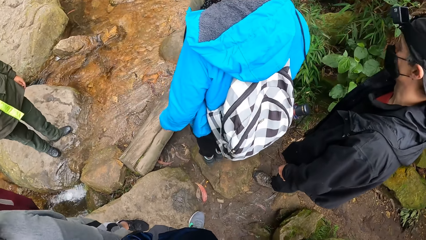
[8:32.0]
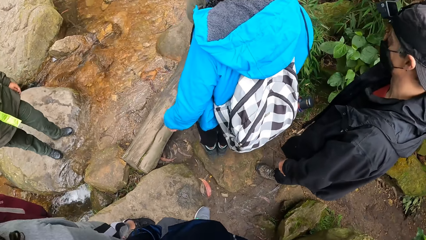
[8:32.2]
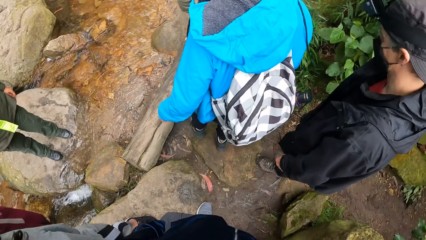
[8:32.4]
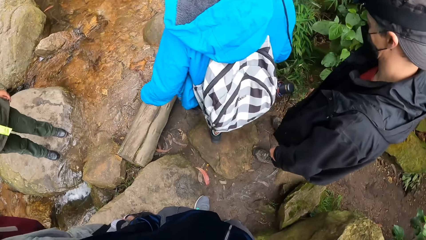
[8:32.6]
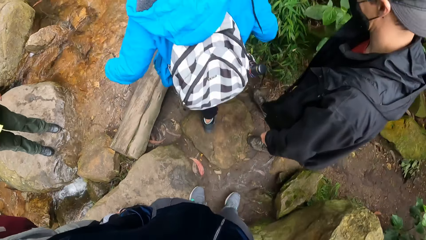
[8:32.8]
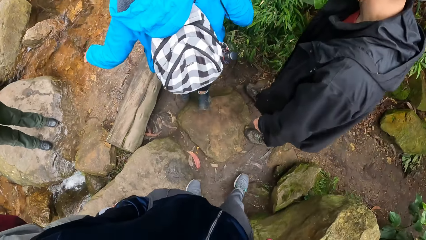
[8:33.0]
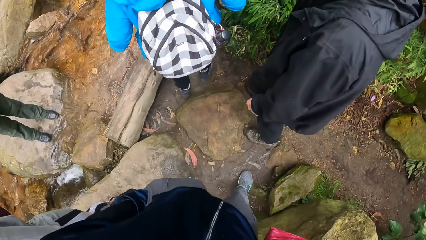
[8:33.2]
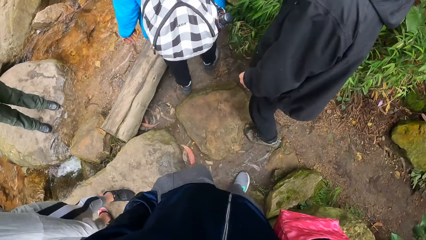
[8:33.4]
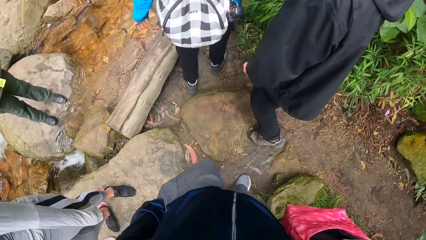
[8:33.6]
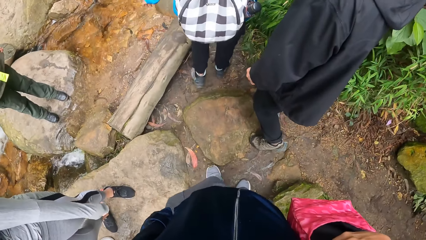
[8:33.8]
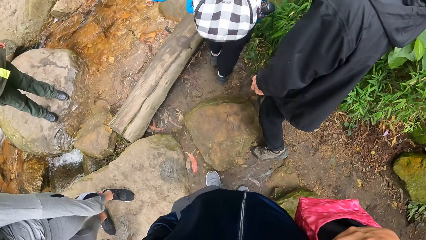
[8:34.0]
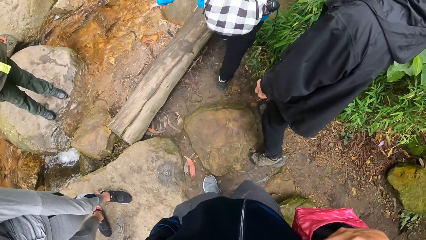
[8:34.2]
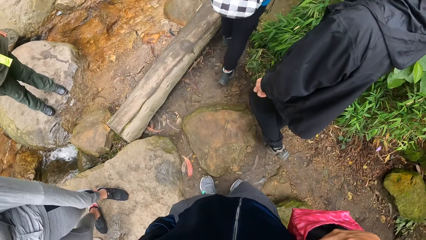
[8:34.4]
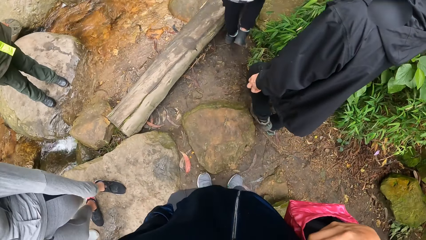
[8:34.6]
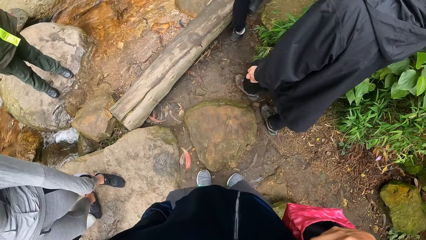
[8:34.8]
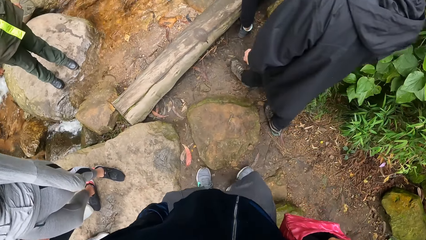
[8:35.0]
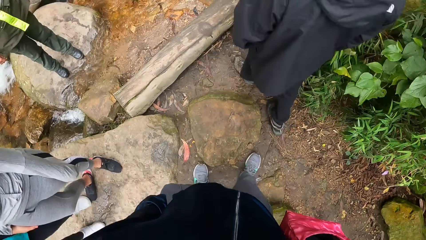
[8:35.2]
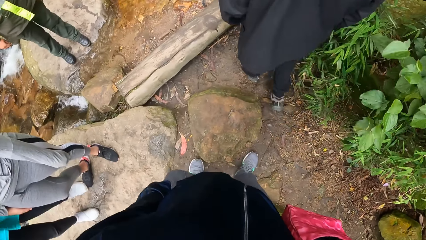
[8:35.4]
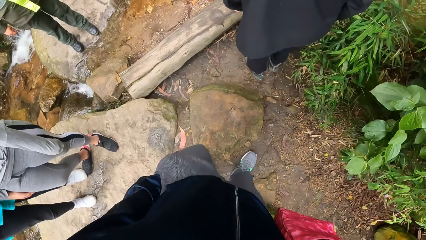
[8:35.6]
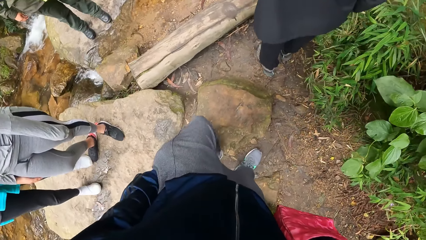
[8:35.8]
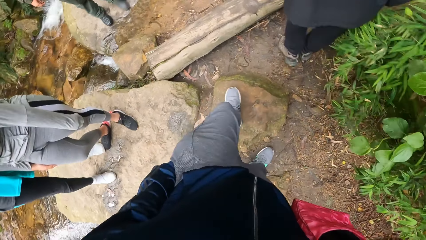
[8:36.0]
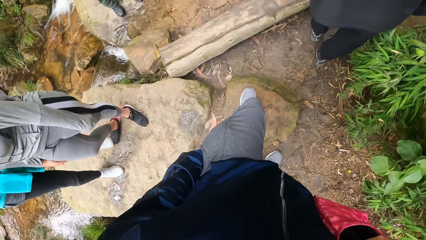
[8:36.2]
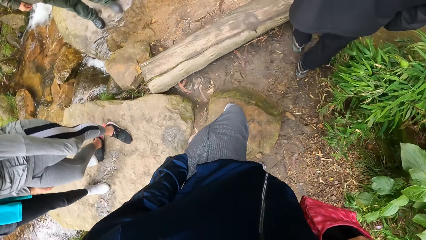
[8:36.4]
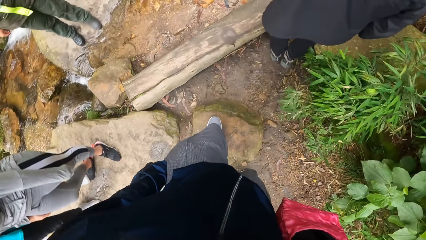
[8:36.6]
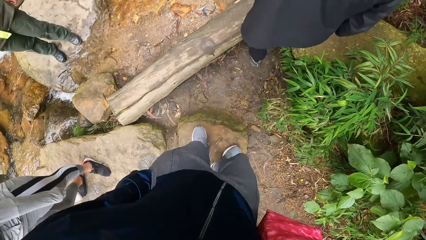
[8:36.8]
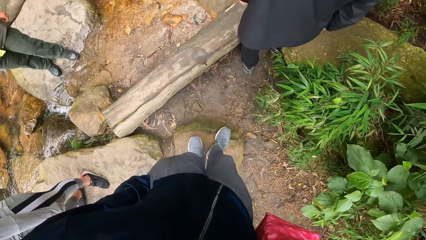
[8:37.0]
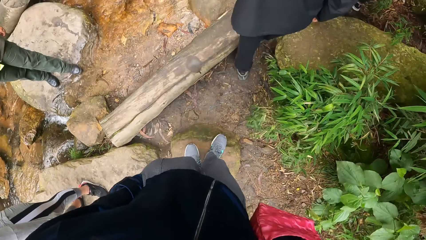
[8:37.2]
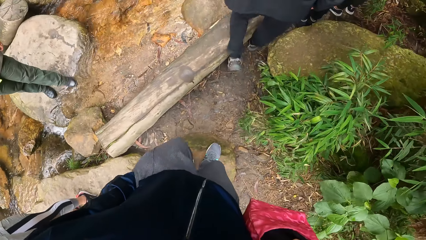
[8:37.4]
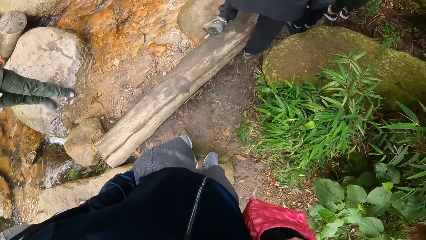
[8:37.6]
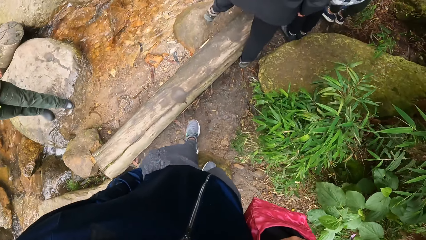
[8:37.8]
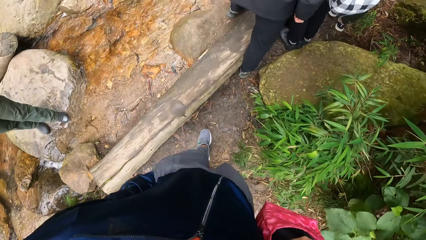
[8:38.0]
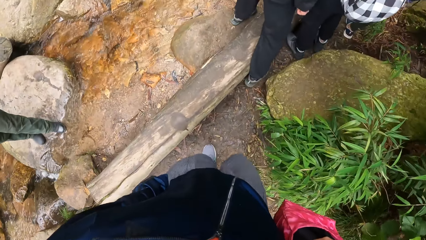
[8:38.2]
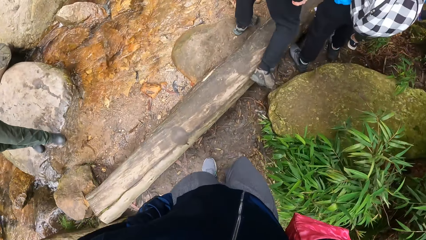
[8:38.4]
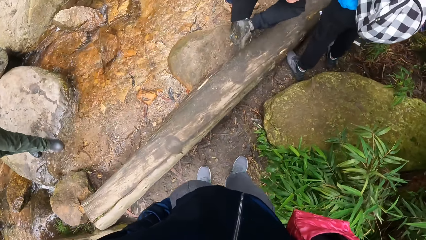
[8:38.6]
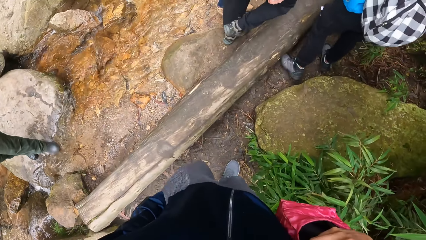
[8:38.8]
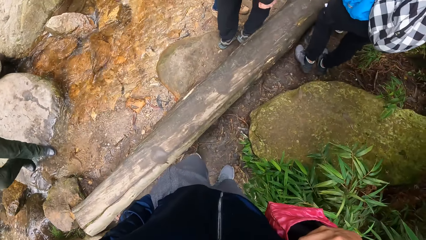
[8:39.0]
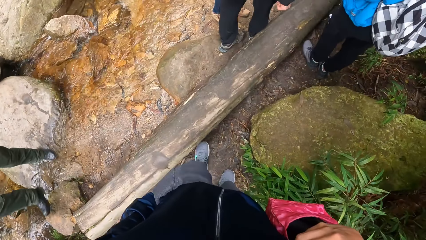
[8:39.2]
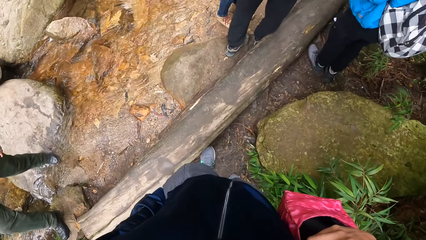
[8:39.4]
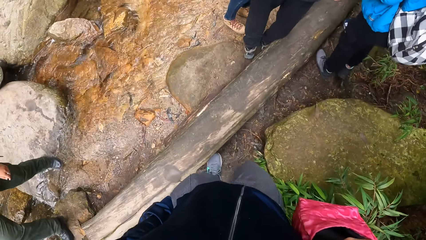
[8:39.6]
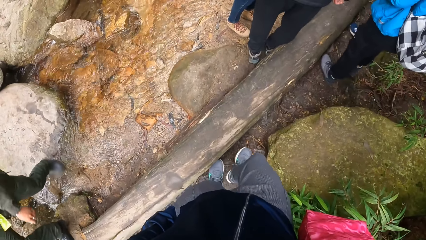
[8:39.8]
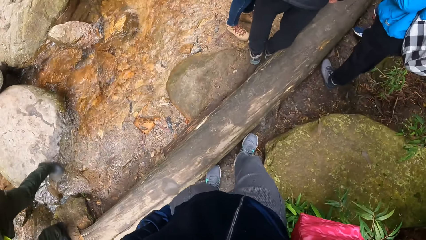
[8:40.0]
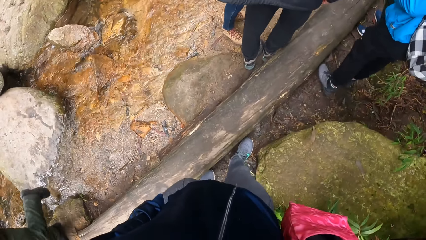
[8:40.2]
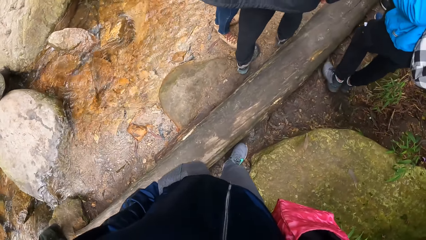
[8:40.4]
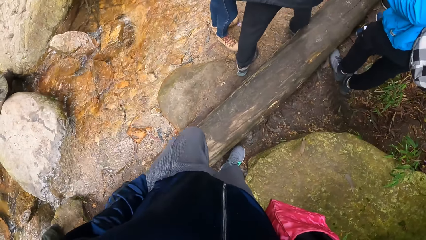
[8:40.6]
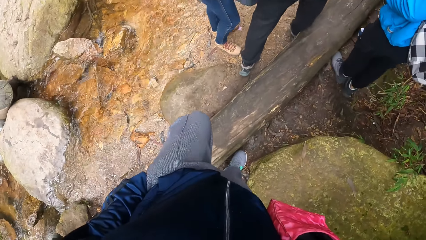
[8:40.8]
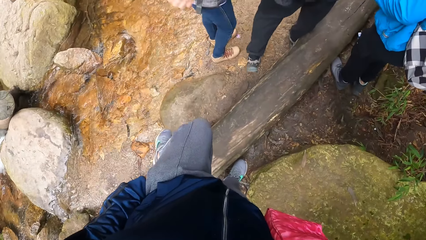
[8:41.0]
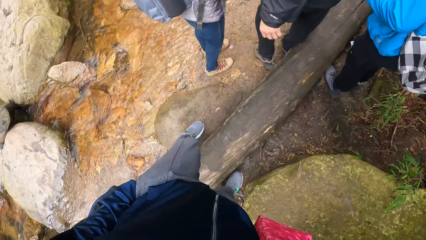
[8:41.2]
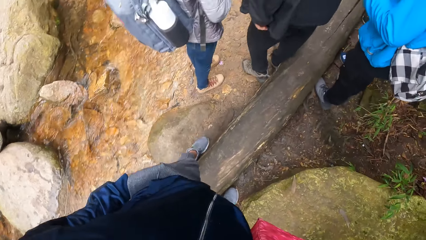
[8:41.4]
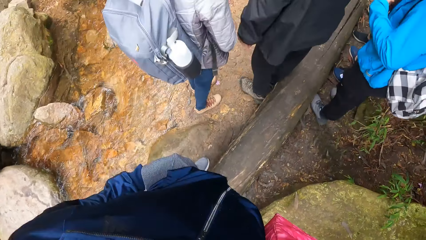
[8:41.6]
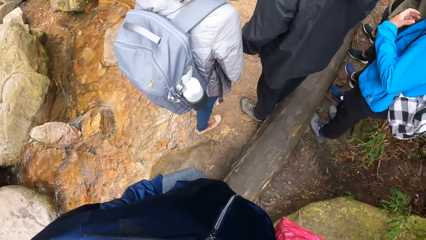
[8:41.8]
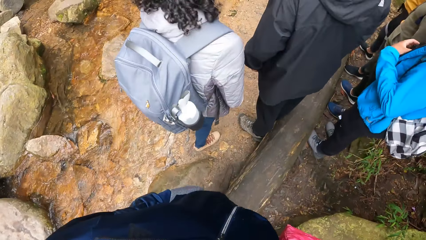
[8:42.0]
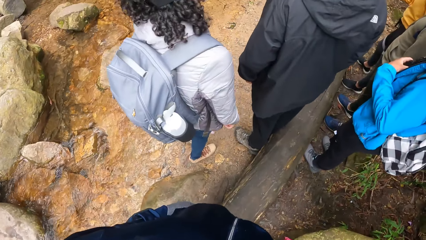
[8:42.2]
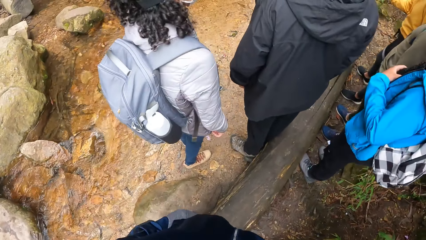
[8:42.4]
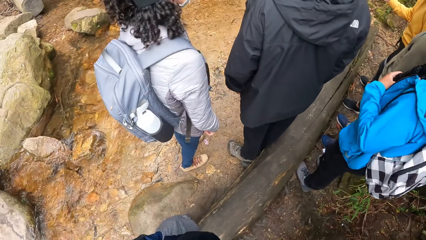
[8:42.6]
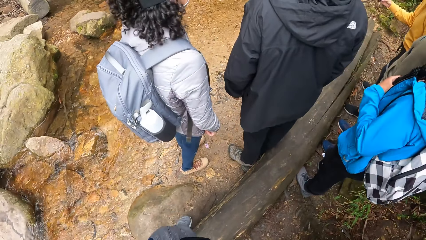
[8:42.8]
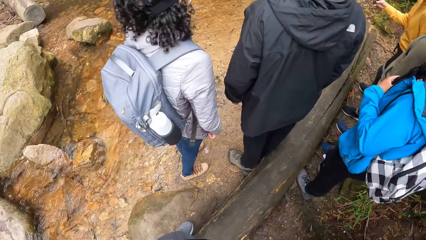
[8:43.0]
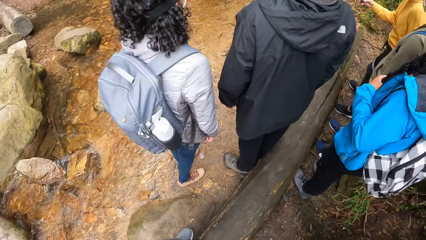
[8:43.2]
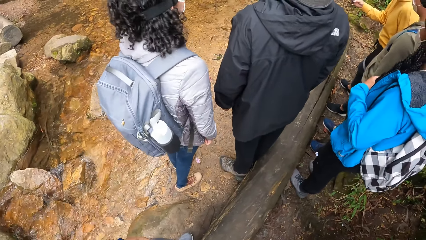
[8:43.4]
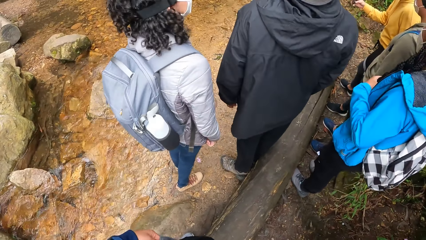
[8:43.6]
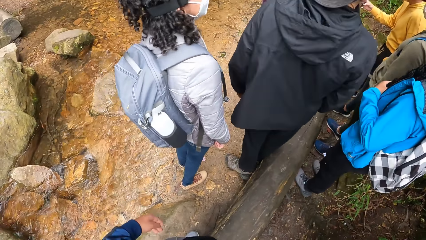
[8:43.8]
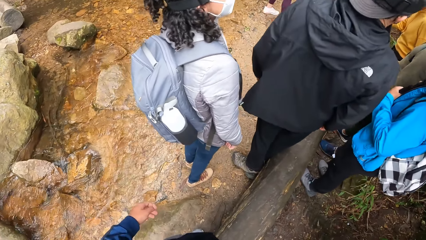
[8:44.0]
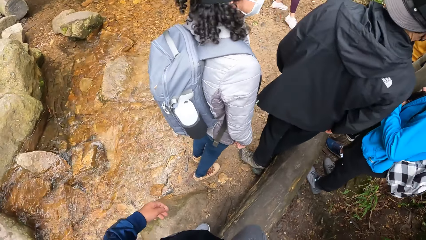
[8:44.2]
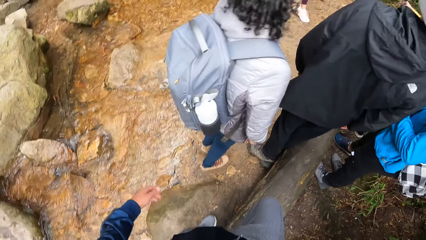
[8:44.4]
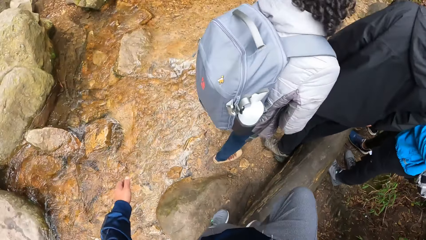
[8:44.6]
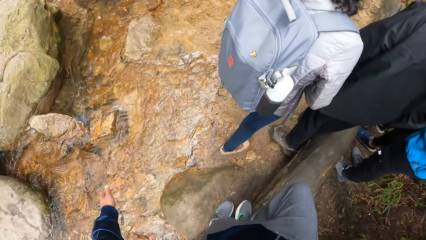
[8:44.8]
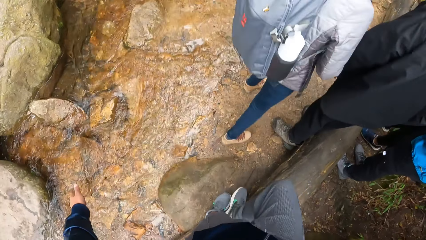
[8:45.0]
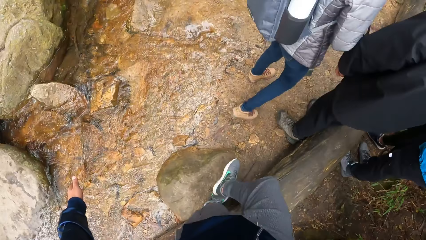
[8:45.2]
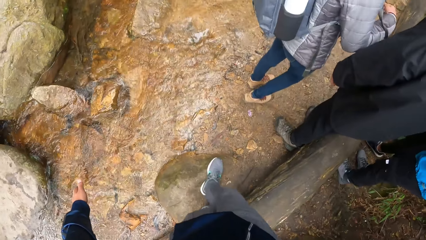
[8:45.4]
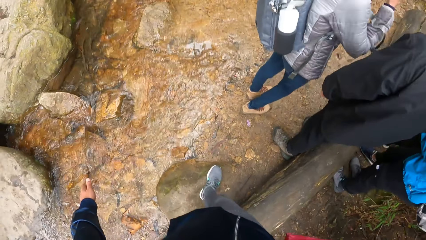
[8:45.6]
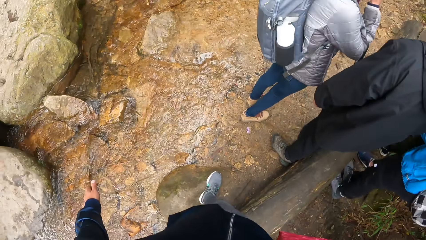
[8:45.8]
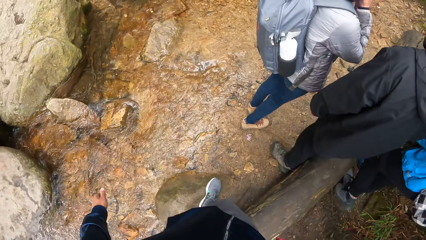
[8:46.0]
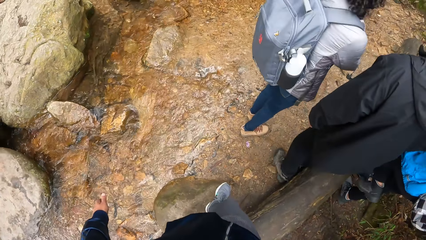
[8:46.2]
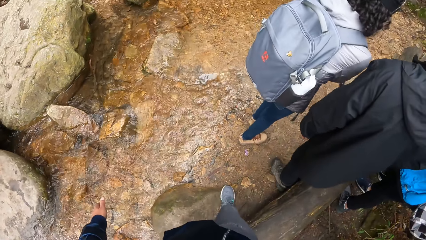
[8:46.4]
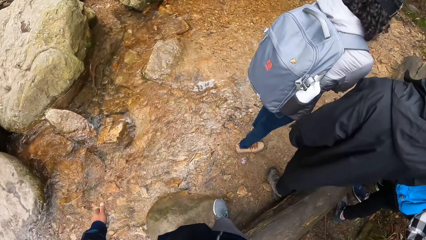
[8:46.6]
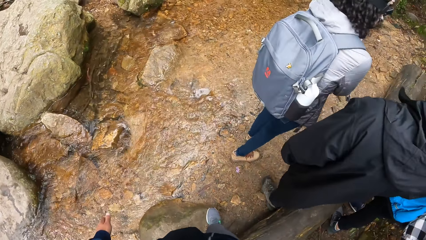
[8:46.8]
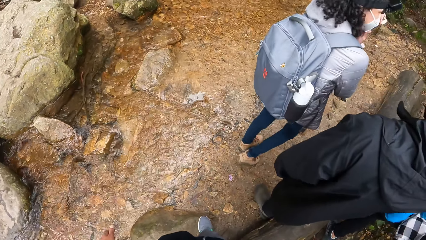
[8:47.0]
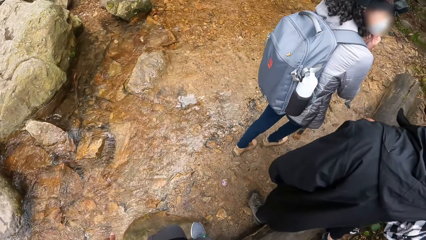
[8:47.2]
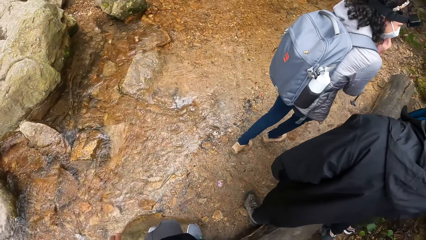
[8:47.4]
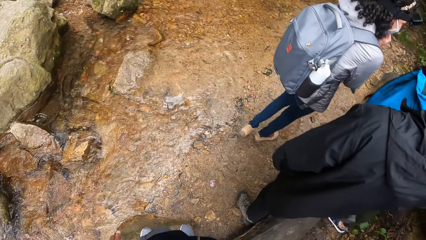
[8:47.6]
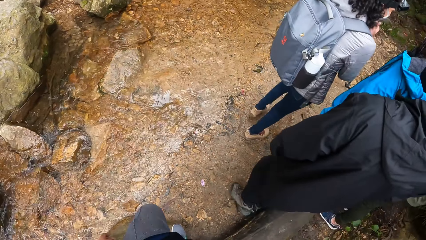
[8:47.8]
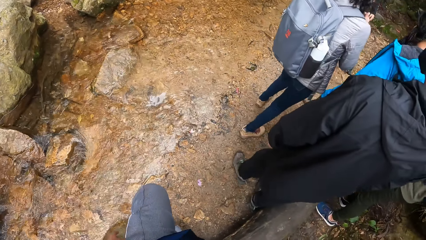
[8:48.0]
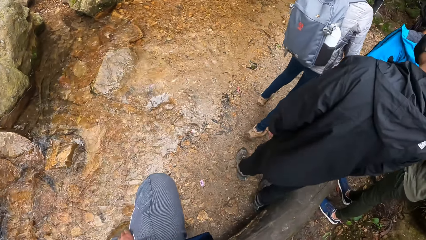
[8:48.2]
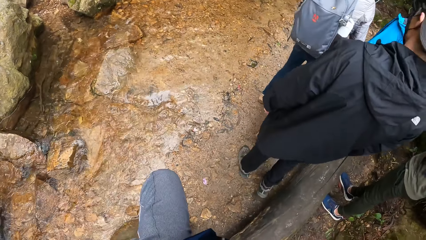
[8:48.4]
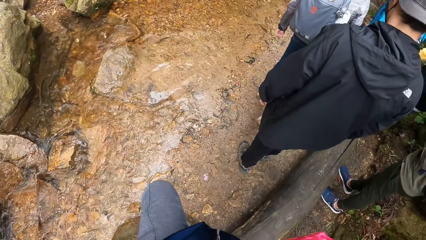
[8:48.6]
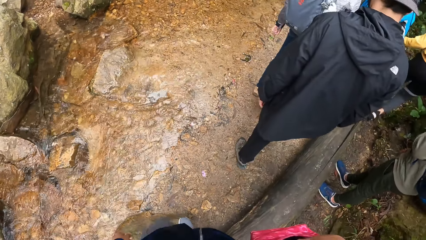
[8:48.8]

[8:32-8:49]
The camera wearer walks.
